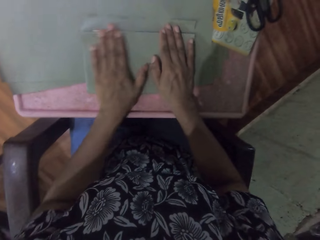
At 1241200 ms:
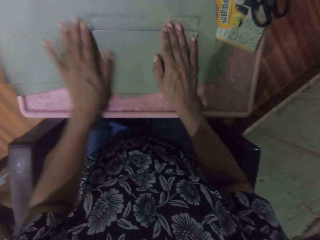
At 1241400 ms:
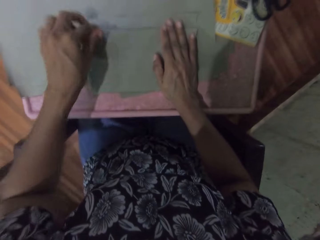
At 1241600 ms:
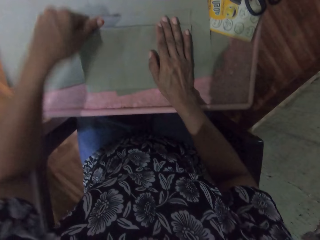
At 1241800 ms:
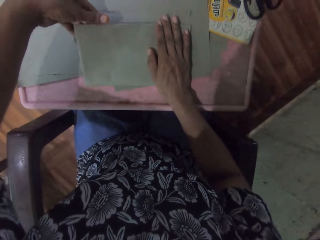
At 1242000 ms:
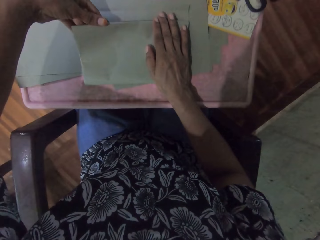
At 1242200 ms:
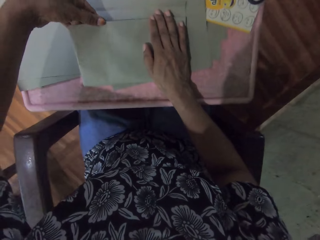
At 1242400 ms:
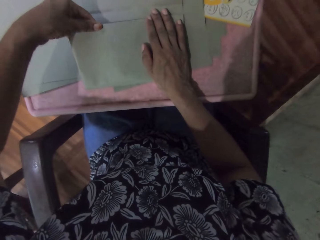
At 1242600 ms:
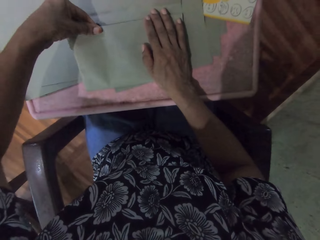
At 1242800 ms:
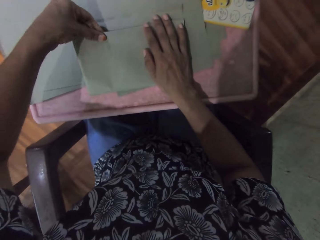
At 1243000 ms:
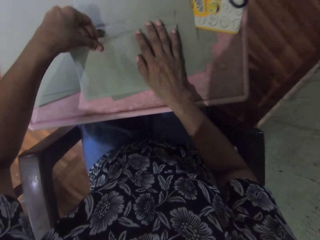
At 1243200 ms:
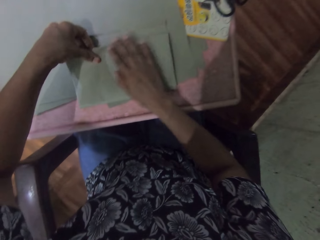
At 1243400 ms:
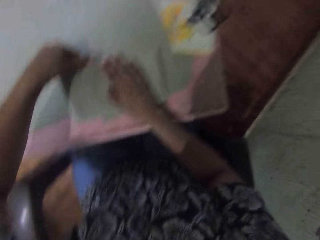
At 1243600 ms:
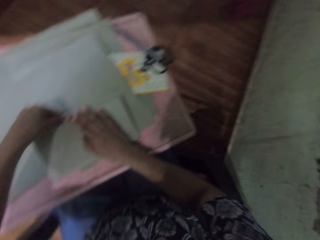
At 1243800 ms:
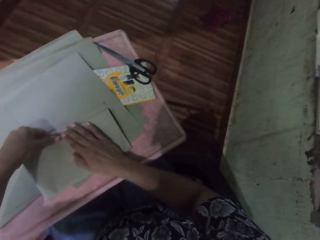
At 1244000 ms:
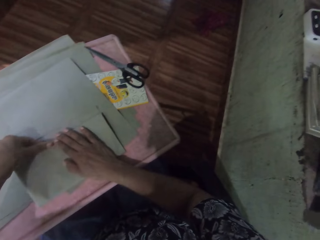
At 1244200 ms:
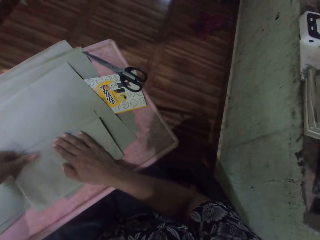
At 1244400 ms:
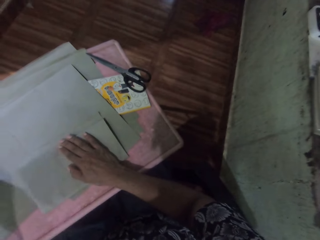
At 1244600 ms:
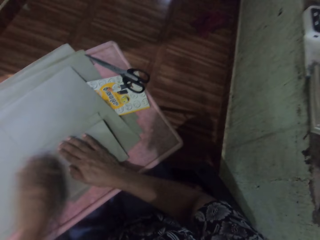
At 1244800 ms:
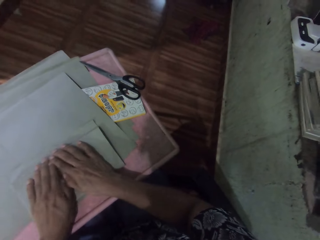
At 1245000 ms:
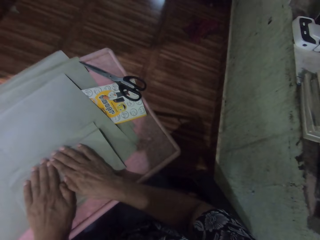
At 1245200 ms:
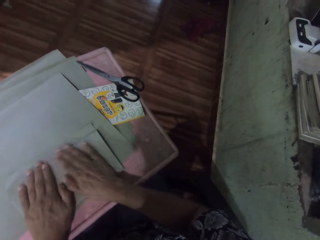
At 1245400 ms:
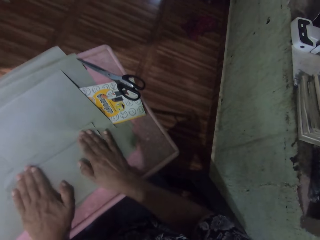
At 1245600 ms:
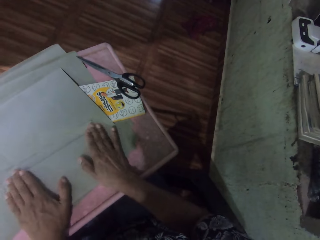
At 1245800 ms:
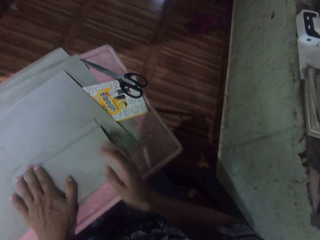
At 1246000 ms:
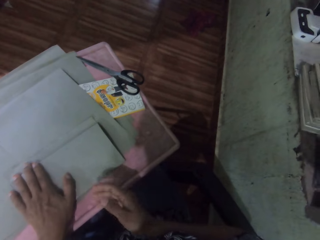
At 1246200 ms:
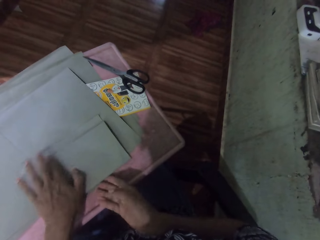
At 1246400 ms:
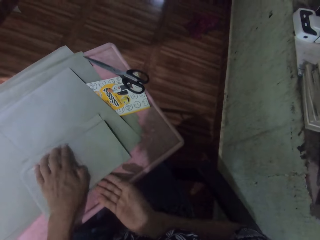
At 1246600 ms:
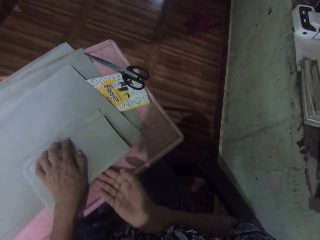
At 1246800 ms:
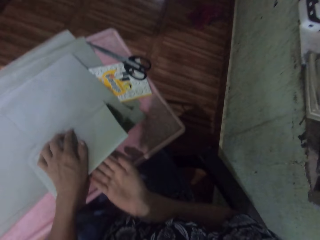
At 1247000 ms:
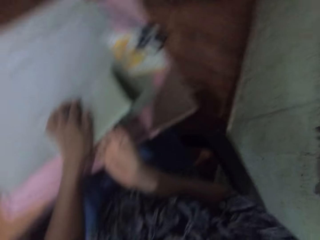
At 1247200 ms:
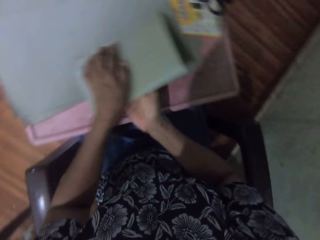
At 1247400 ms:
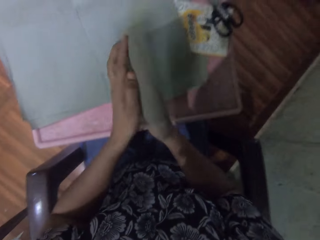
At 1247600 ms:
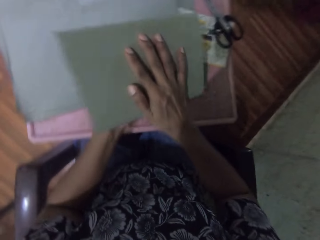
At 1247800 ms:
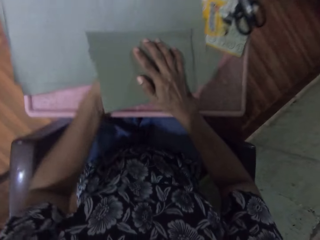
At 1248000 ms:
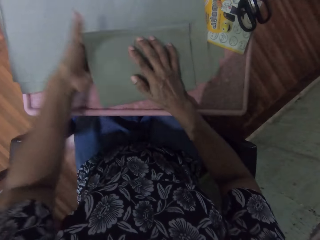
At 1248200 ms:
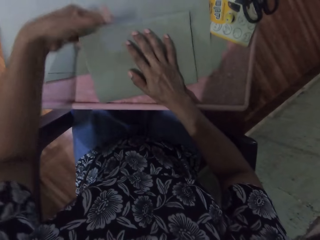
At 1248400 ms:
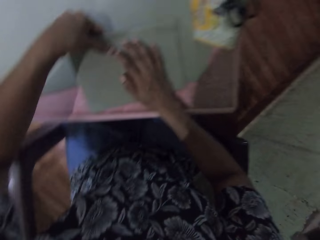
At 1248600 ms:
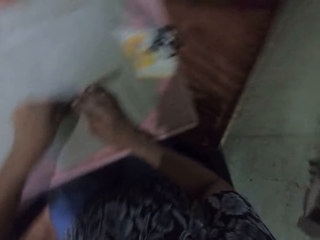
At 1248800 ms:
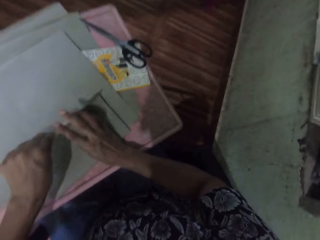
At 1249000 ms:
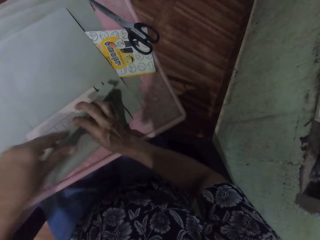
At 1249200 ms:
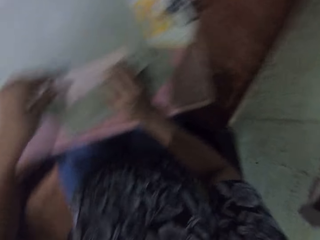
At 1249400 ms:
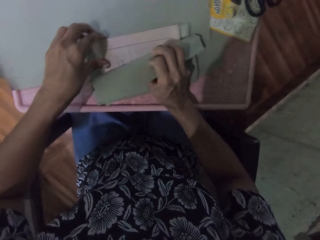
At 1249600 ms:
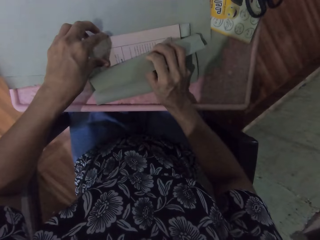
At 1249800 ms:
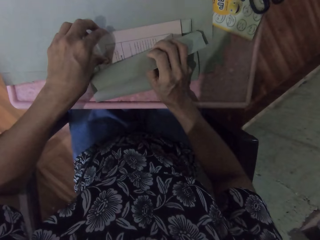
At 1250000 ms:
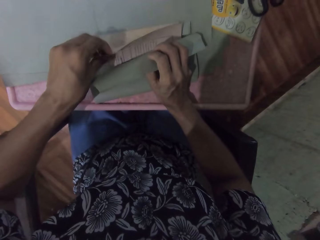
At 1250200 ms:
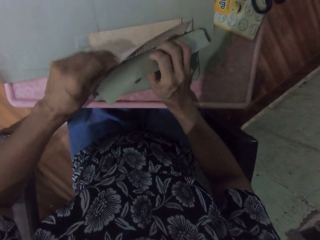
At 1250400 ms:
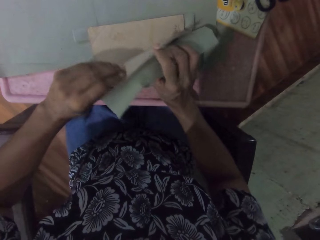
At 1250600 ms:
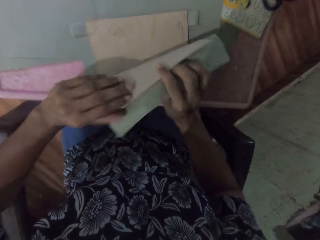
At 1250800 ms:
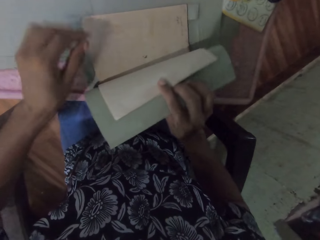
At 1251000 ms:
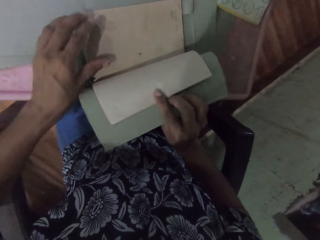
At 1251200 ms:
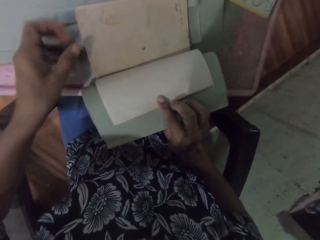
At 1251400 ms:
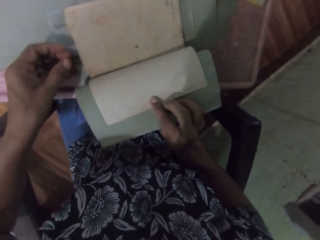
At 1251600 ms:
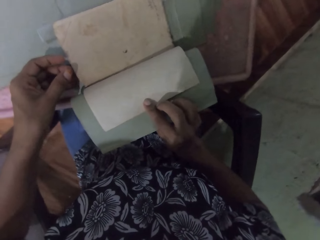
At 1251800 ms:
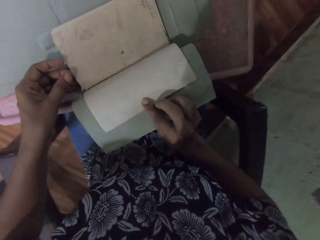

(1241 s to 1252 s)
The camera wearer turns the book with both hands. She opens the book with her left hand.

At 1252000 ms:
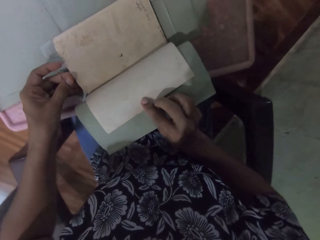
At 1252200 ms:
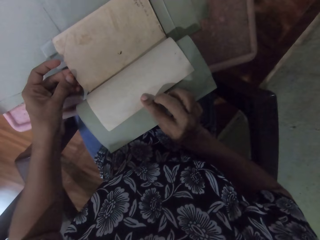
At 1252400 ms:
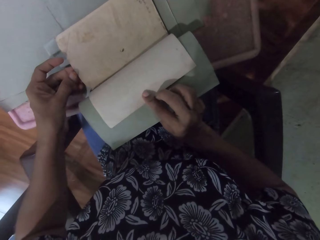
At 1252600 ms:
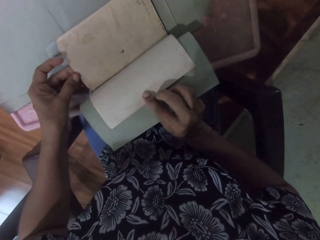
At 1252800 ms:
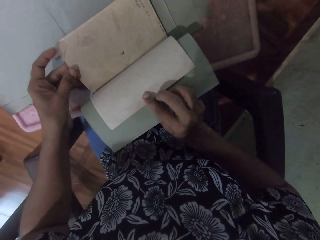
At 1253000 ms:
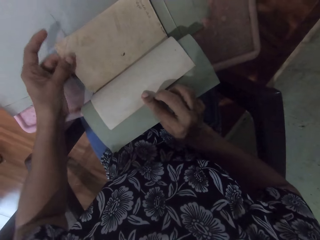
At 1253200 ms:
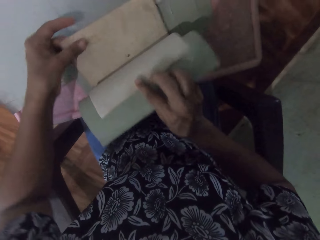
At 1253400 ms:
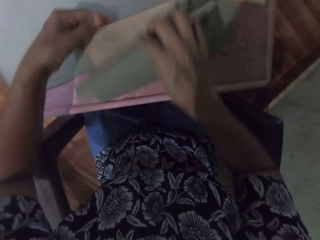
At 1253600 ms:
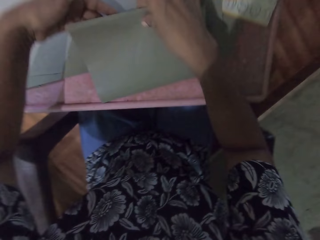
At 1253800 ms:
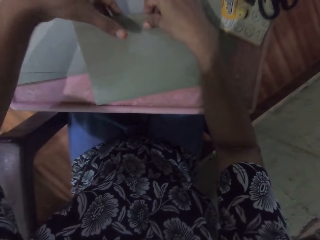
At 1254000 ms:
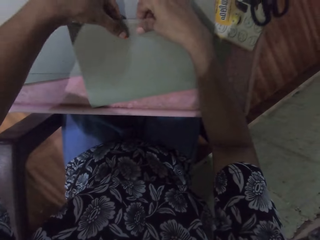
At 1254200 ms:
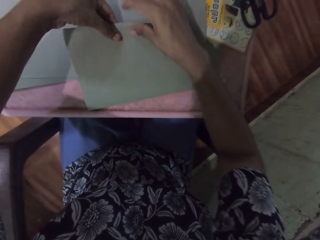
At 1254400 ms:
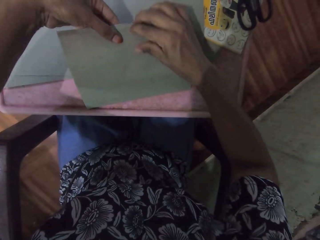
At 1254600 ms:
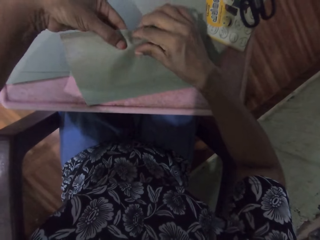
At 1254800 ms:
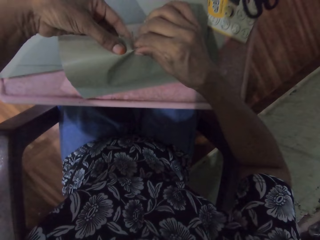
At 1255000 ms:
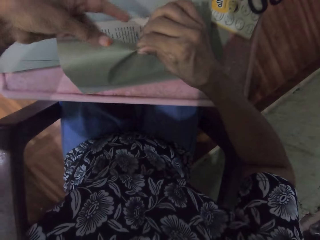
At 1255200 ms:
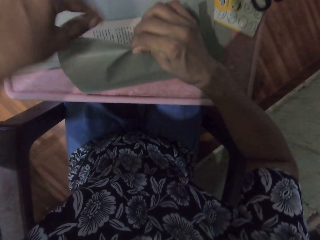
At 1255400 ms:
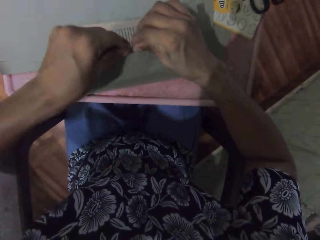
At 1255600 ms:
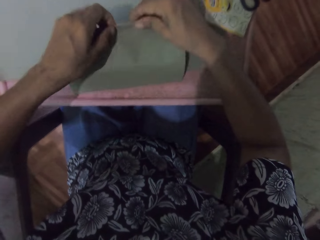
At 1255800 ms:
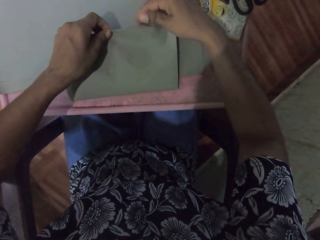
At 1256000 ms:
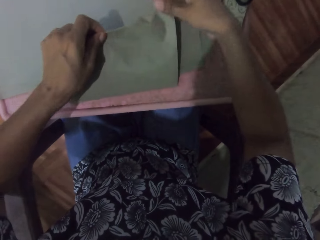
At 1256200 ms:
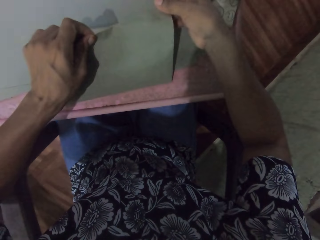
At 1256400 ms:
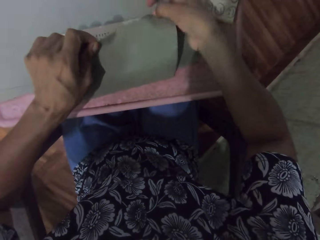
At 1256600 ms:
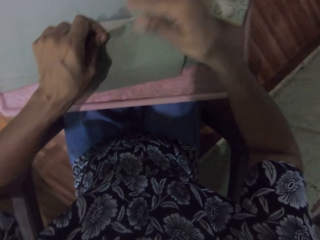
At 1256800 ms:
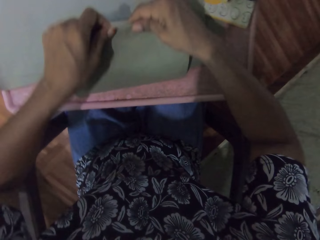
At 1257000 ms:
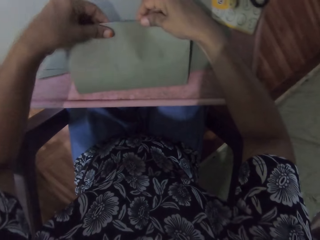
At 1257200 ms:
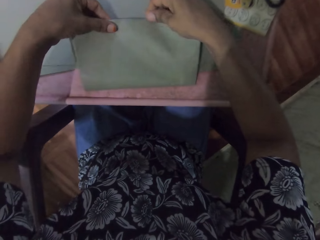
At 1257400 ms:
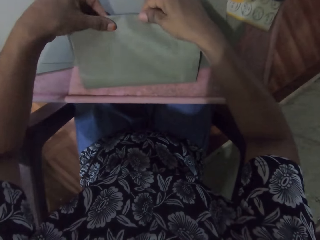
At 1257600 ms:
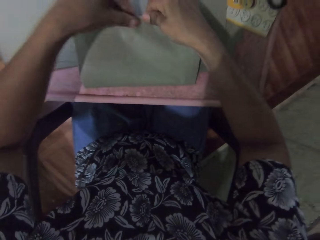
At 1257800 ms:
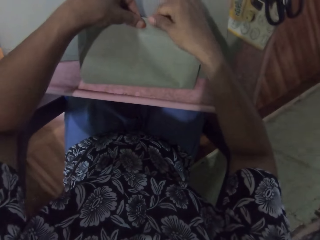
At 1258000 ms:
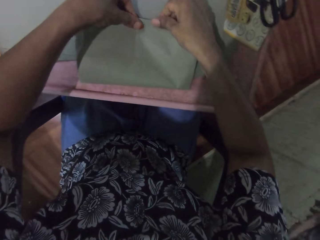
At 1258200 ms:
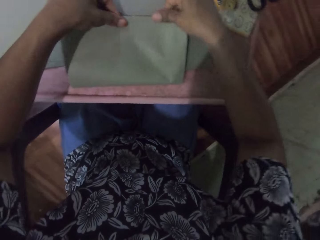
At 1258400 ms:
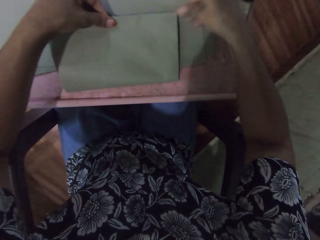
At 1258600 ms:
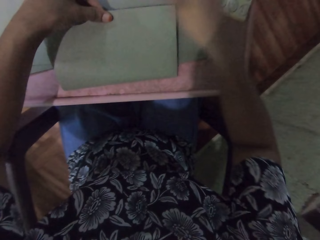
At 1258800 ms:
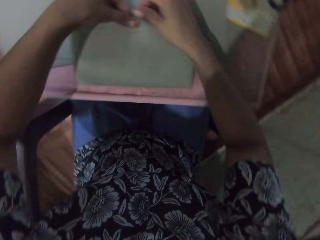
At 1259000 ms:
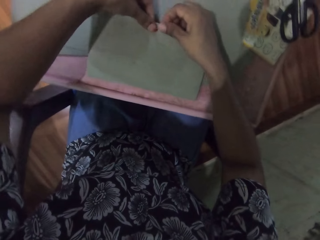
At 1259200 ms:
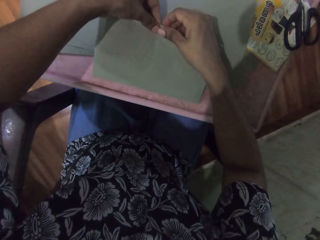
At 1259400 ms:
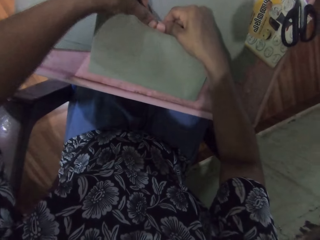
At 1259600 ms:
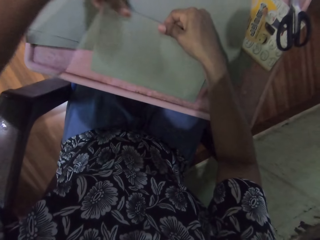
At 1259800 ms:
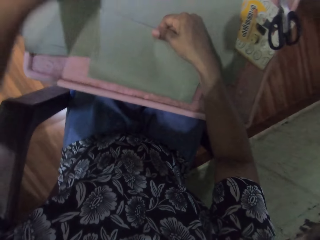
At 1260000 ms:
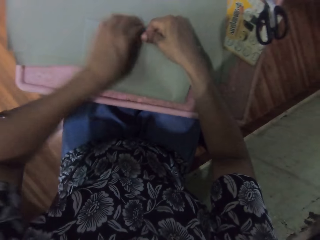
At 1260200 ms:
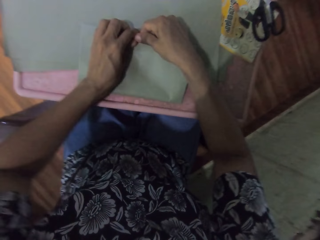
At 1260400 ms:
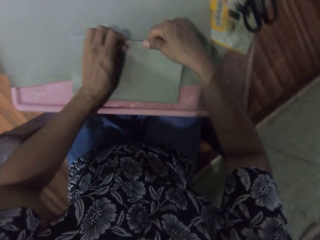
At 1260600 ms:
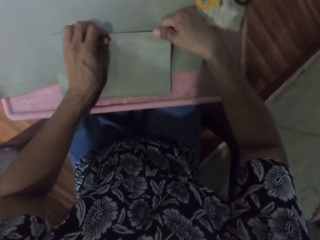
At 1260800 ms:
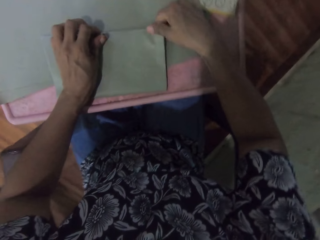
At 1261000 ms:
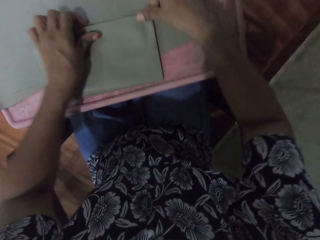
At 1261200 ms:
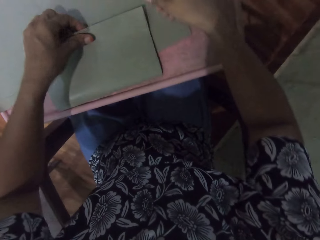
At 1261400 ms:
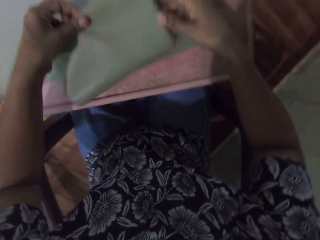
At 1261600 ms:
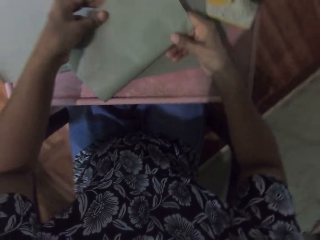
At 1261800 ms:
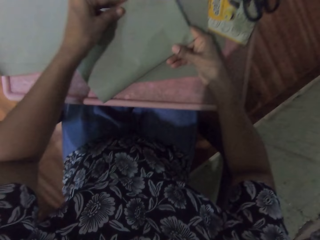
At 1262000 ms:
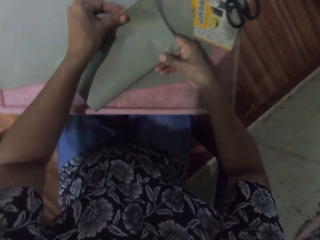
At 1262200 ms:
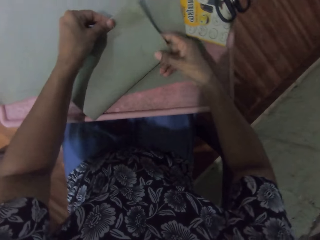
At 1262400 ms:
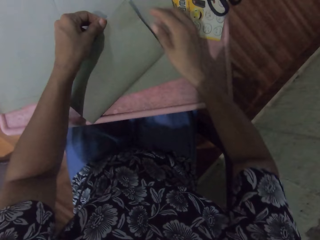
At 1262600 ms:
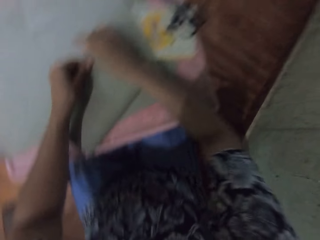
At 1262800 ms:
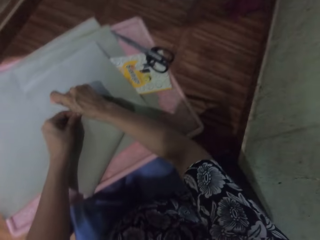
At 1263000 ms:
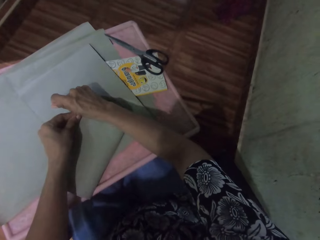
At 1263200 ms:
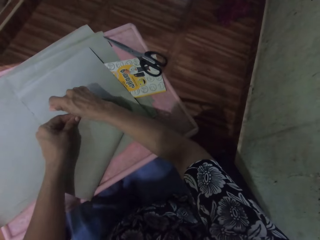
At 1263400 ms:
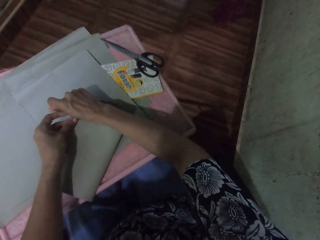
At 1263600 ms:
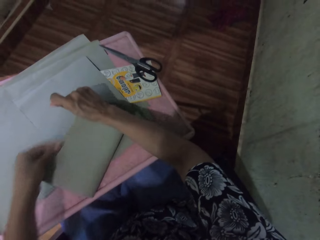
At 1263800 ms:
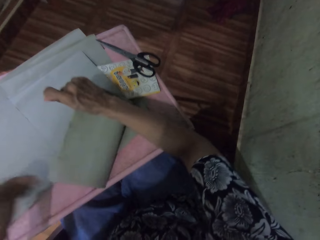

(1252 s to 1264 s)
The camera wearer checks the book. They close the book. They wrap the book with the wrapping paper with both hands.
